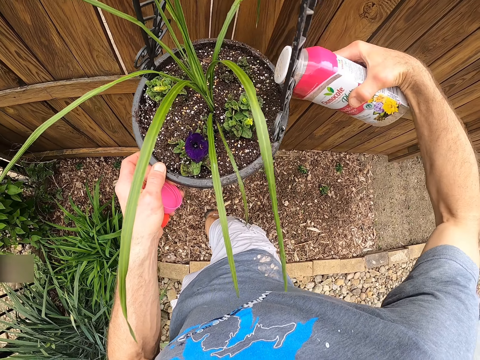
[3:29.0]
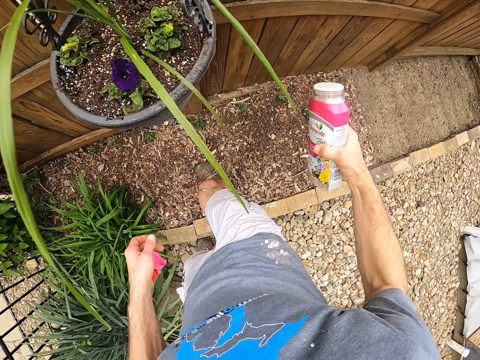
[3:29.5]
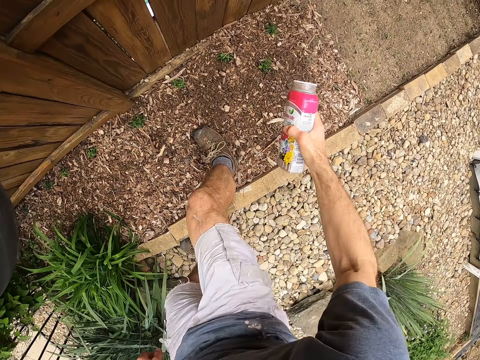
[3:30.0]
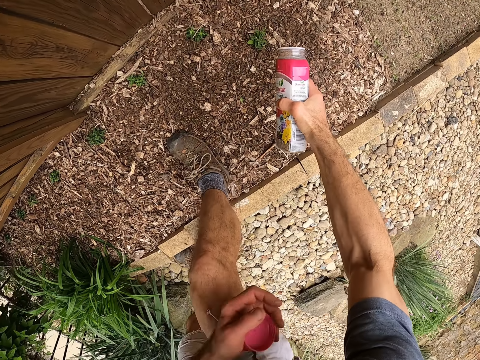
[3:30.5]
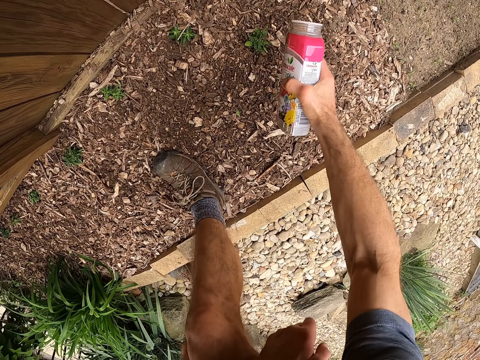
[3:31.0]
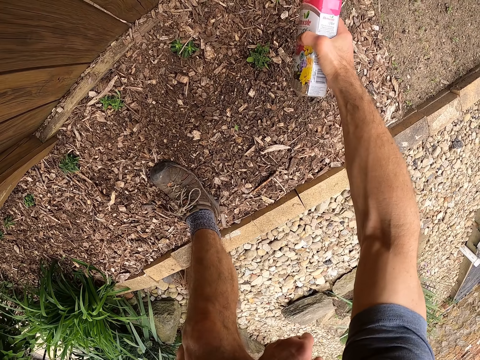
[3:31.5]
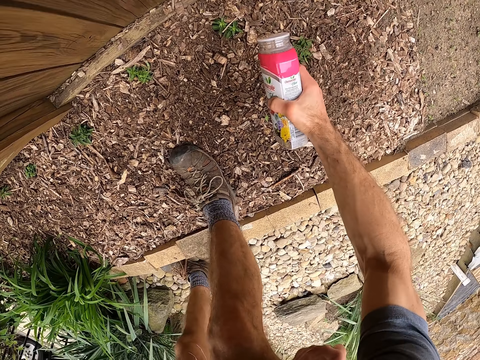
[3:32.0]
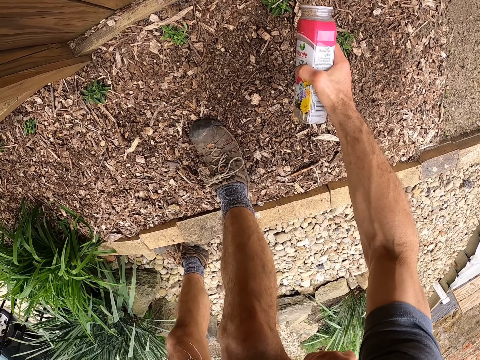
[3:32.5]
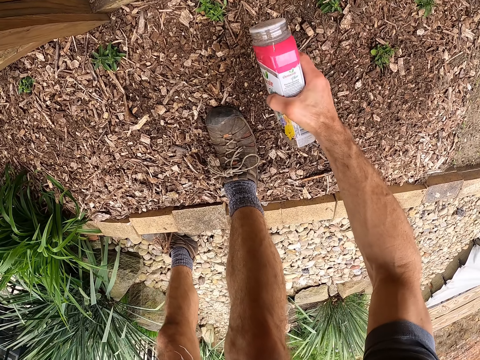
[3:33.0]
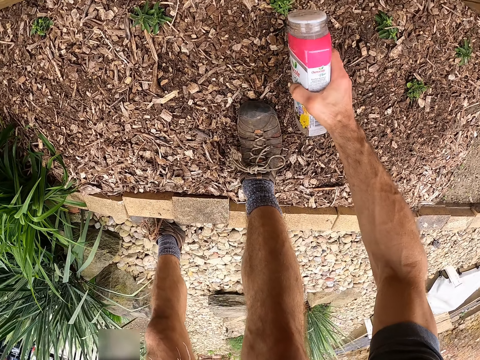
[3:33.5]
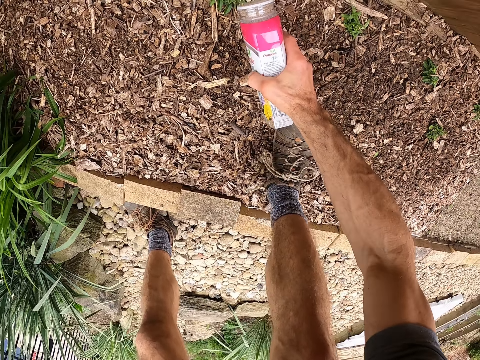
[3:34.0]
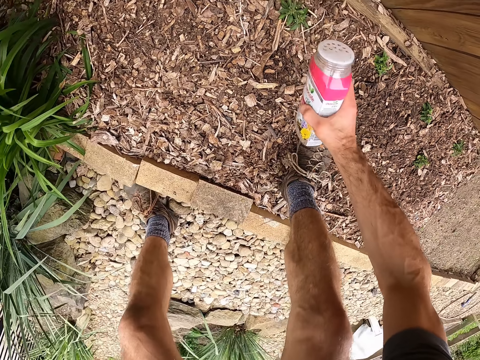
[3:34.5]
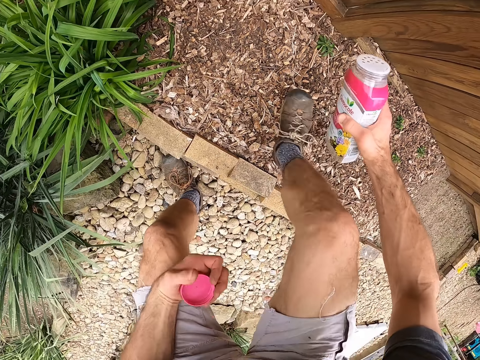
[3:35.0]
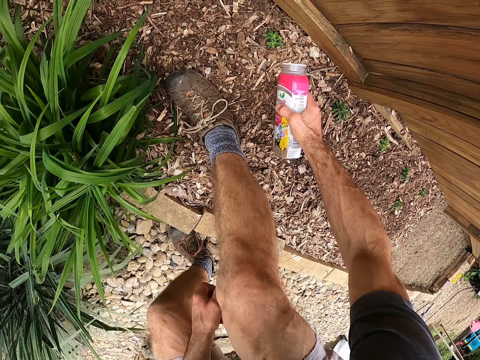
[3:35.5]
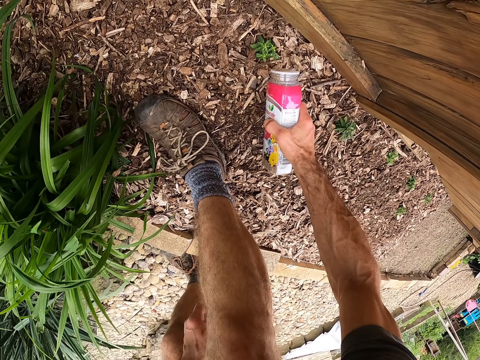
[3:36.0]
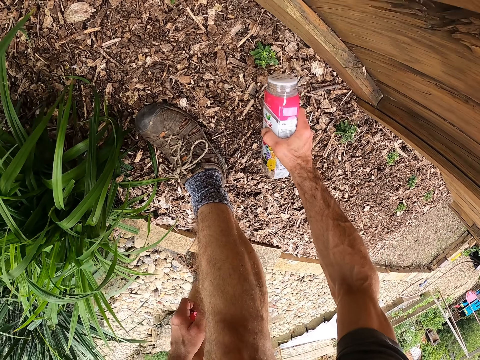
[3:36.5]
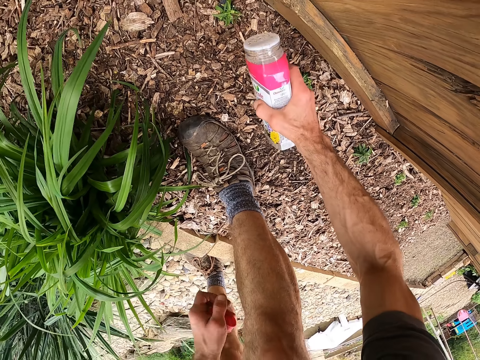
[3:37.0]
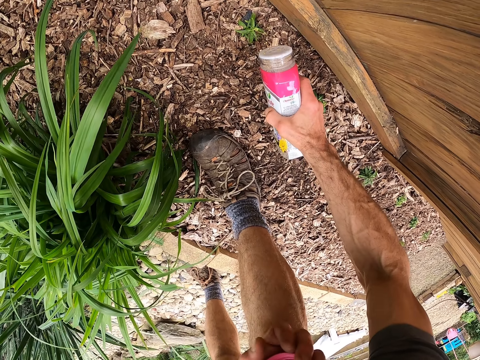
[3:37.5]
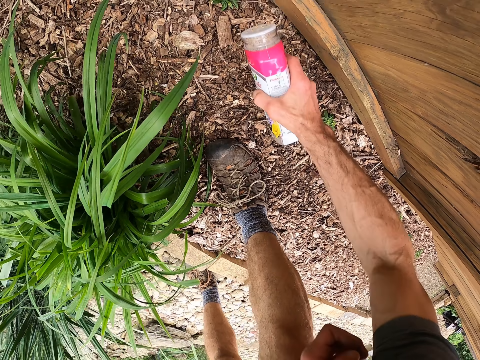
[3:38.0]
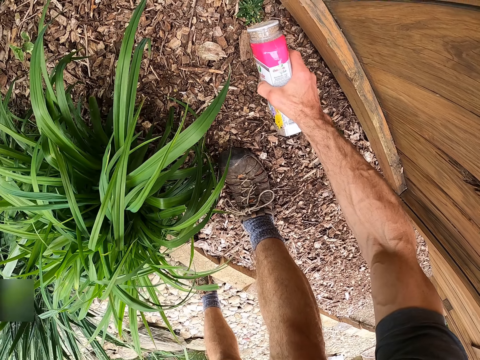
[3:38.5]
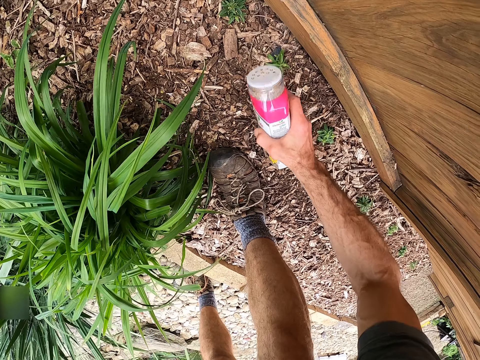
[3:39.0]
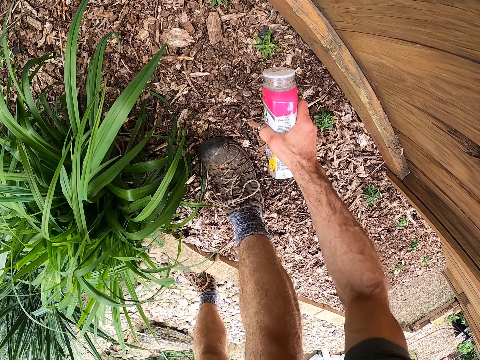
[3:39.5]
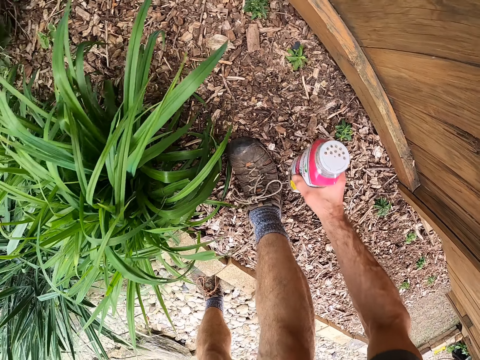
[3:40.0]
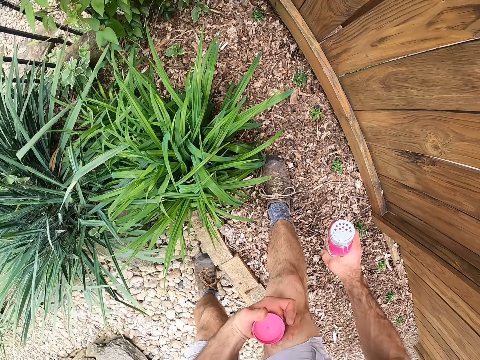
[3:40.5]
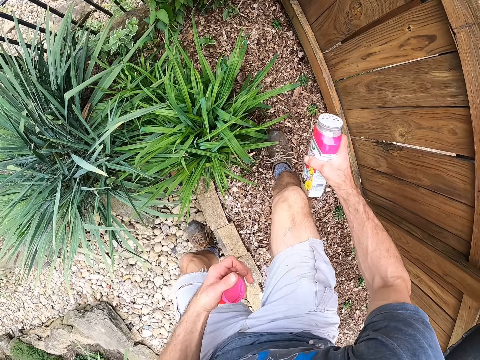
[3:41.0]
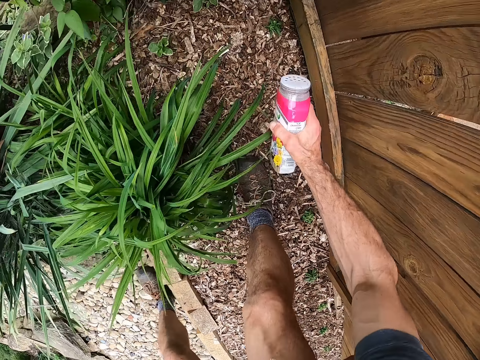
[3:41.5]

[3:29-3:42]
The camera wearer sprinkles the fertilizer on the plants in a nursery bed under the hanging pot.

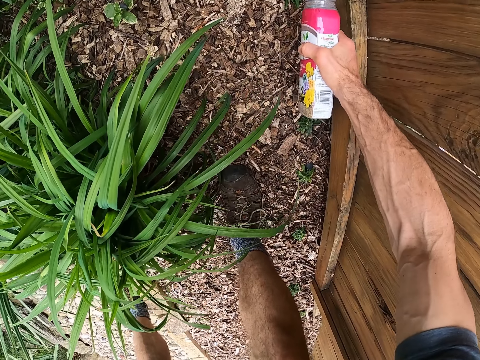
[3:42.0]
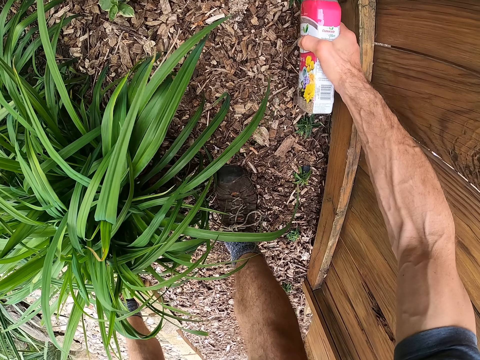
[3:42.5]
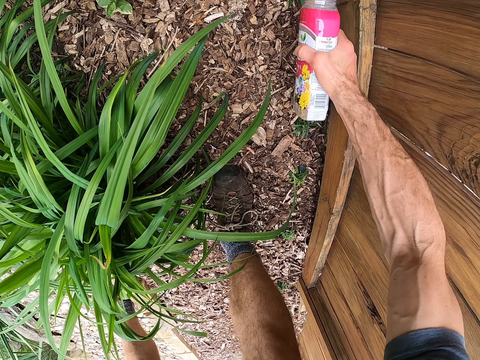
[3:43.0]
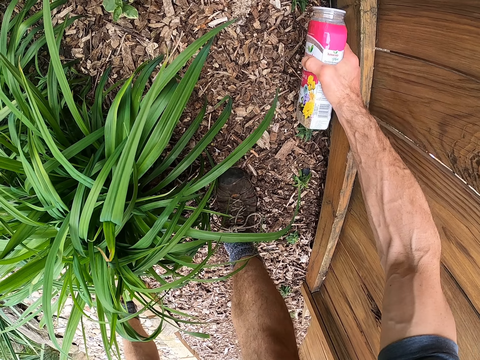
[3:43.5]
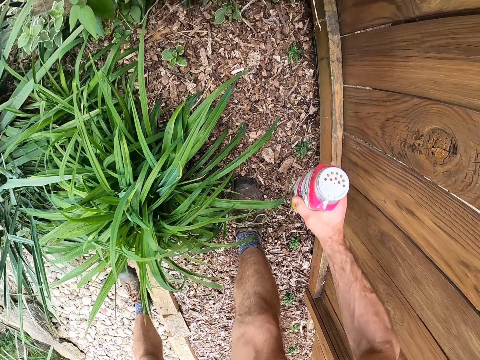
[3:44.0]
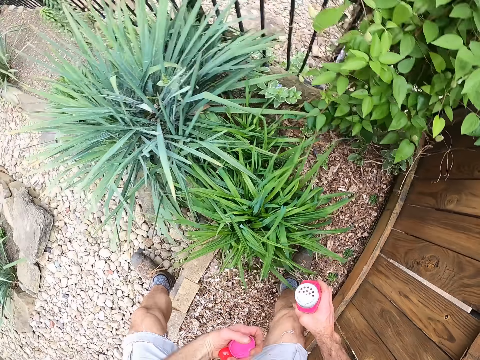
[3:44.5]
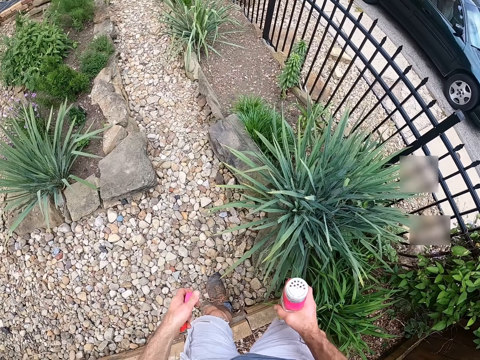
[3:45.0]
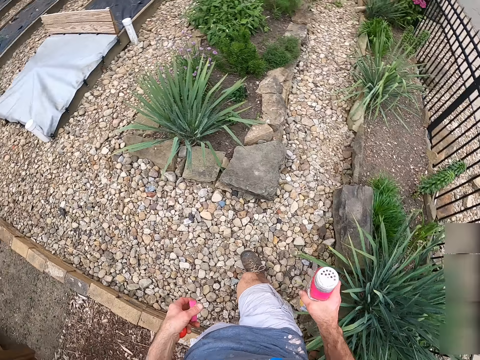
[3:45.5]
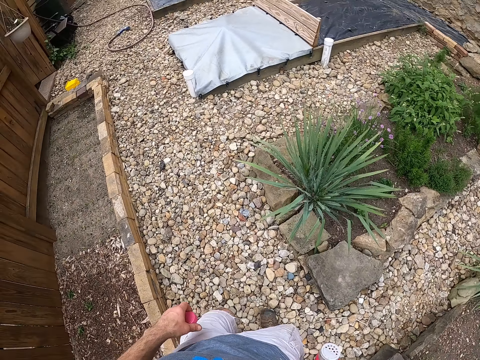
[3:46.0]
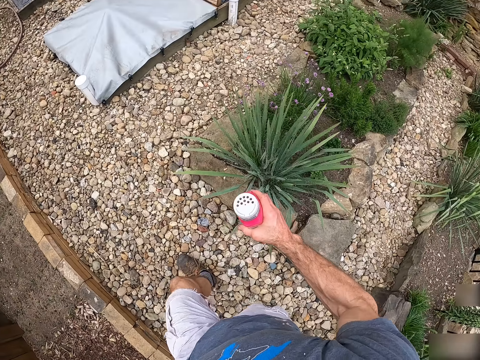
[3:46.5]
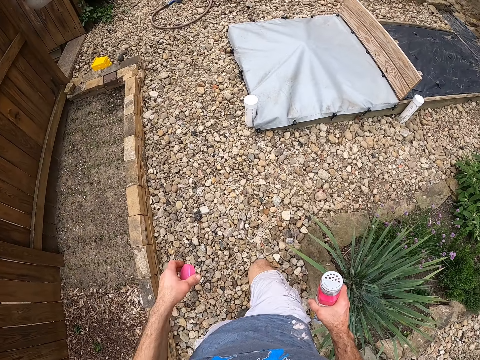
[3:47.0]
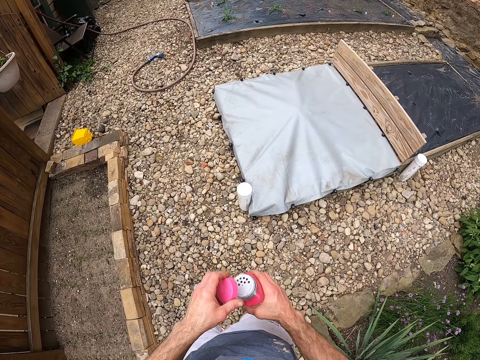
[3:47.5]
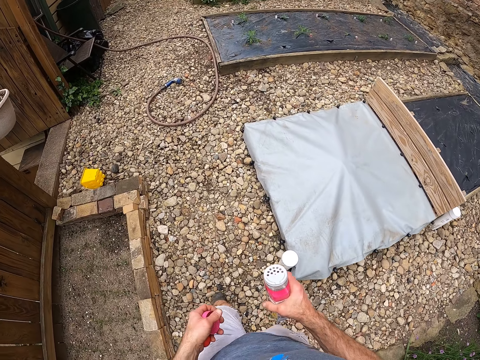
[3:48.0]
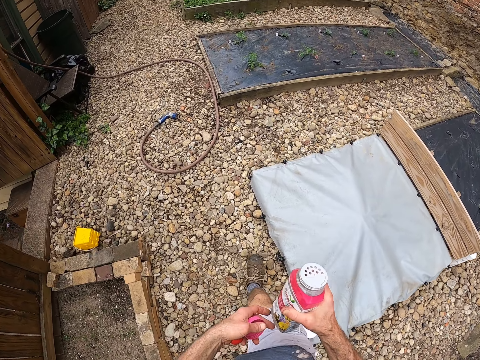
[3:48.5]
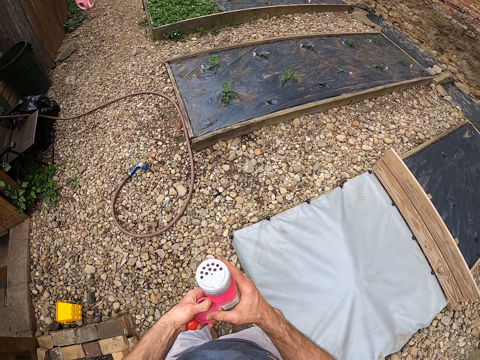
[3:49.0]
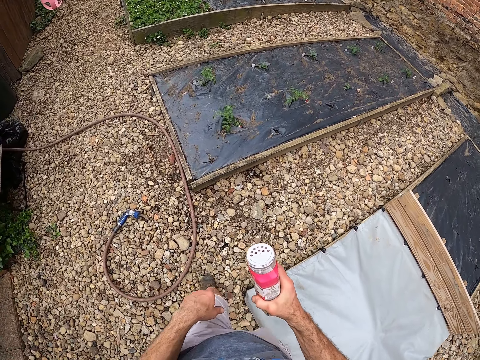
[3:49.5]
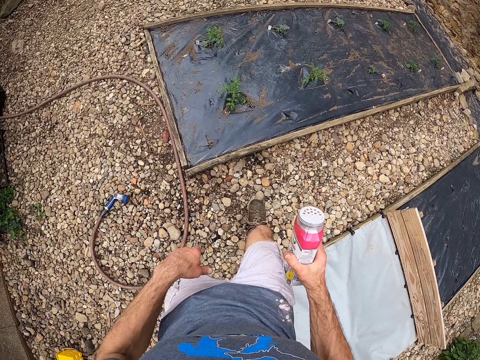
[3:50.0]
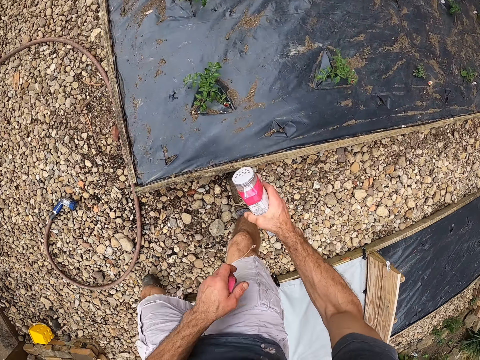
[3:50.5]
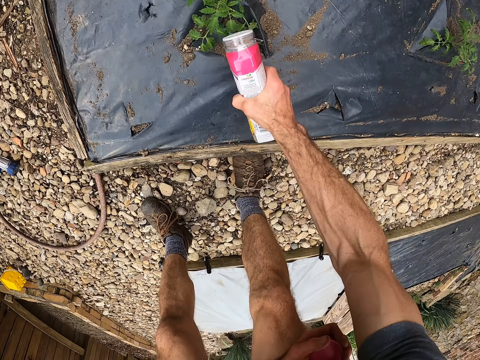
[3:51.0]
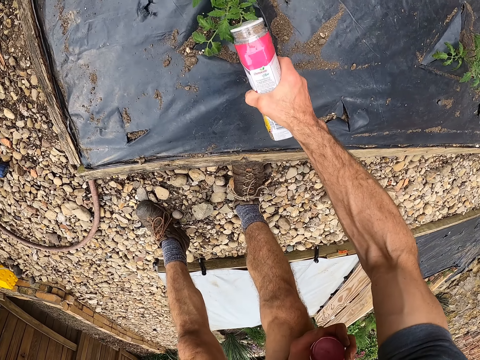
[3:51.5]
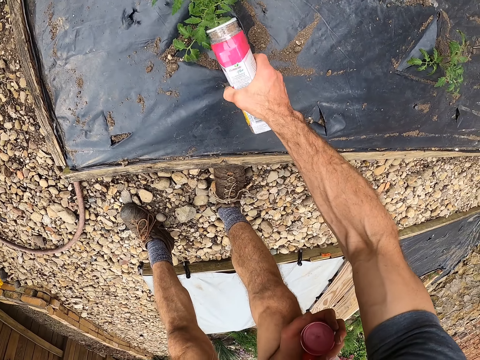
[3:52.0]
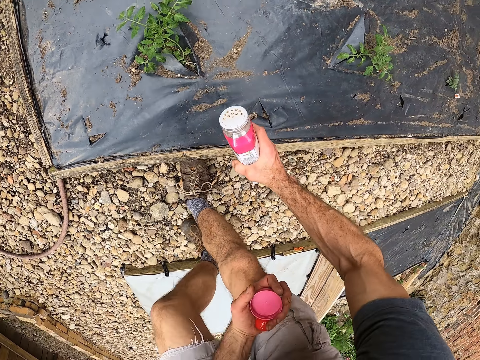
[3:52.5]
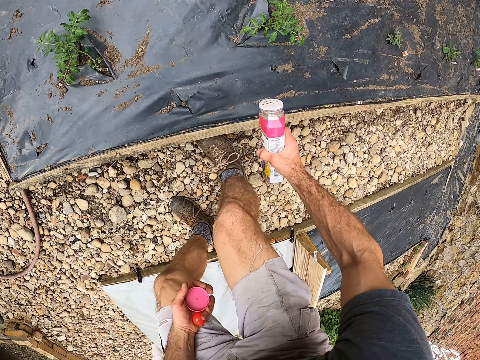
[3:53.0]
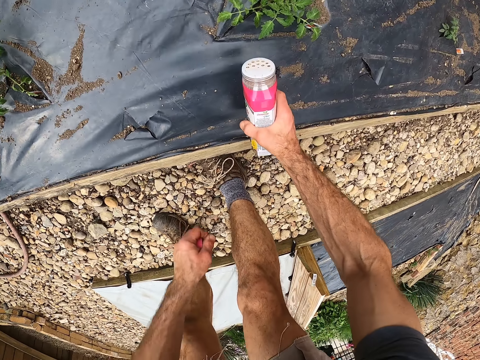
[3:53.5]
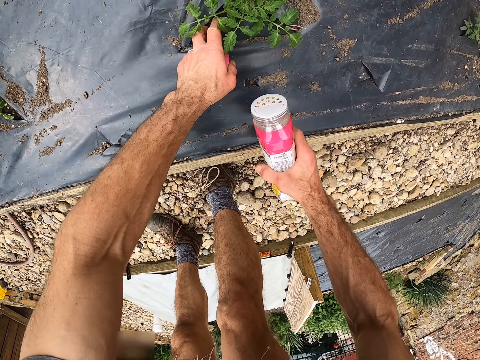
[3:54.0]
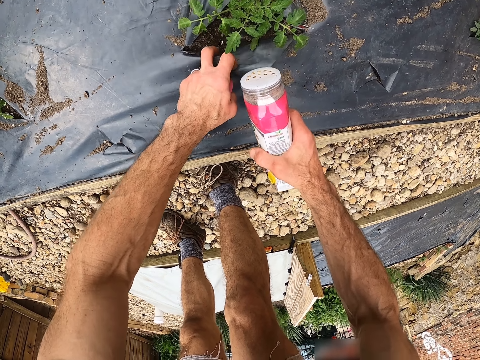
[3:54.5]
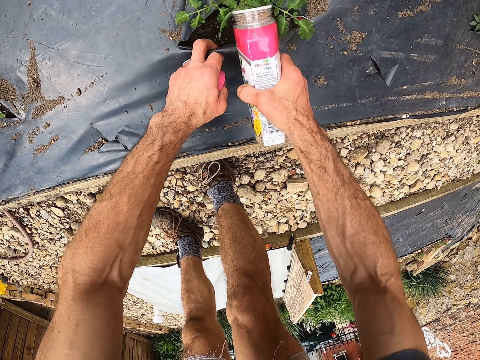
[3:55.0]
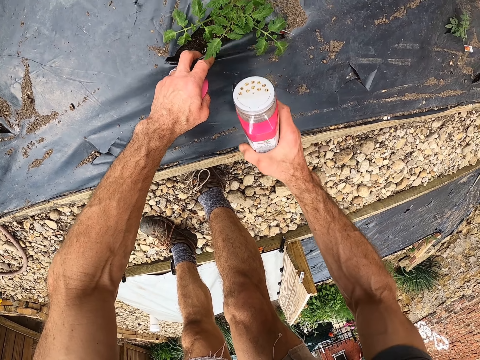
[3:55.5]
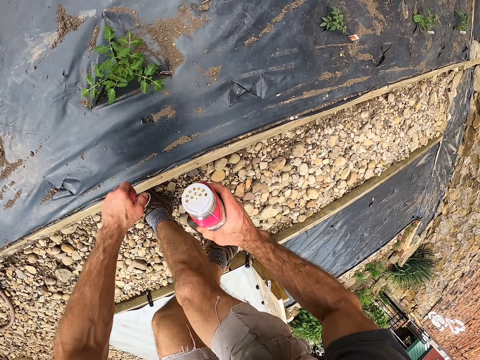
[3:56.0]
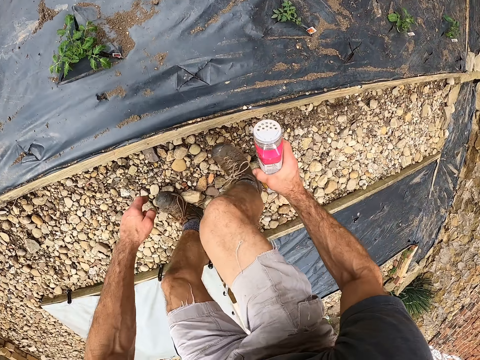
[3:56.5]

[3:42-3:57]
The camera wearer walks to a wooden nursery bed with polythene. They walk around the backyard. They sprinkle fertilizer on a plant in the nursery bed. They move to another plant in the nursery bed. They pull the polythene beside the plant. They sprinkle fertilizer on the plant.
